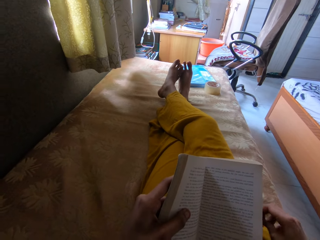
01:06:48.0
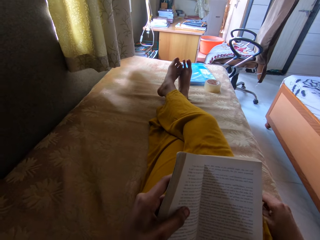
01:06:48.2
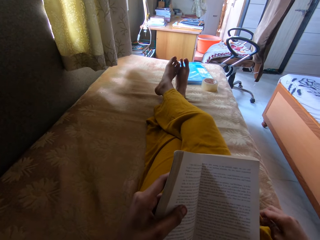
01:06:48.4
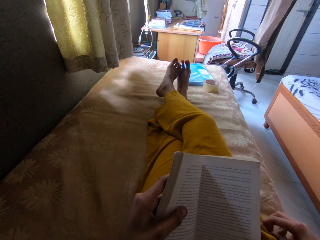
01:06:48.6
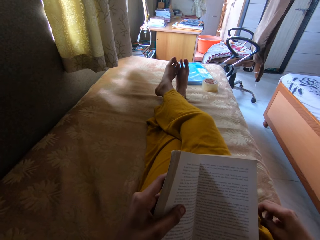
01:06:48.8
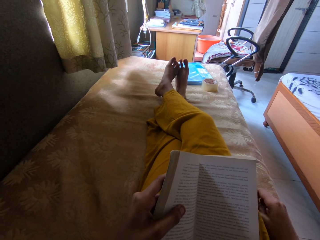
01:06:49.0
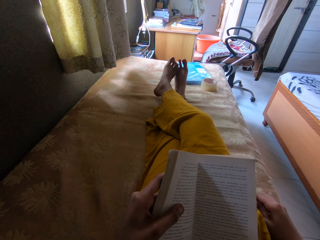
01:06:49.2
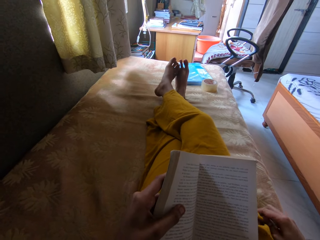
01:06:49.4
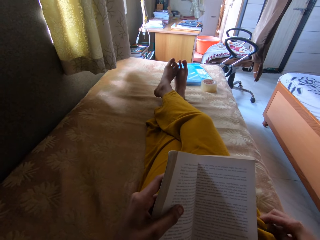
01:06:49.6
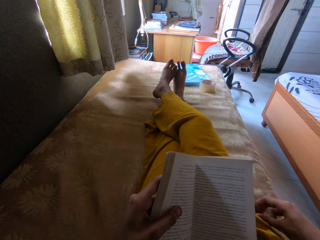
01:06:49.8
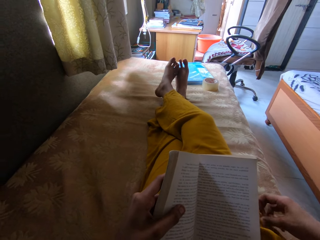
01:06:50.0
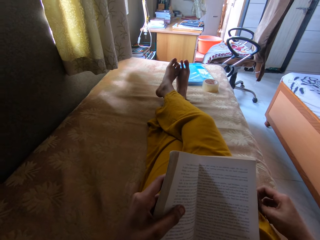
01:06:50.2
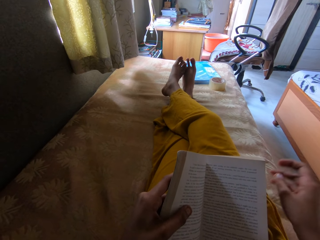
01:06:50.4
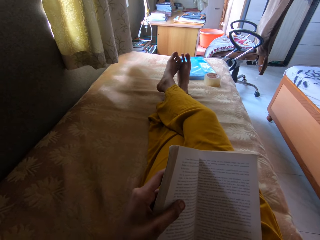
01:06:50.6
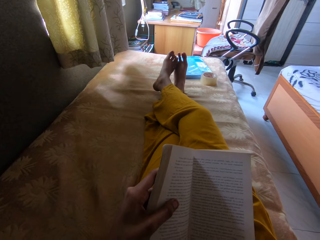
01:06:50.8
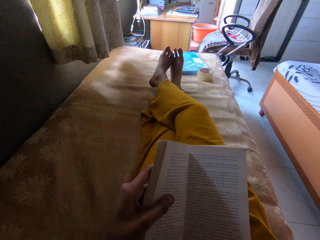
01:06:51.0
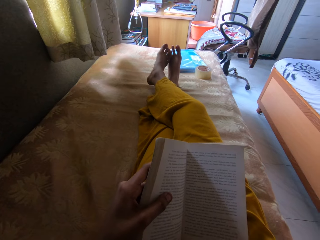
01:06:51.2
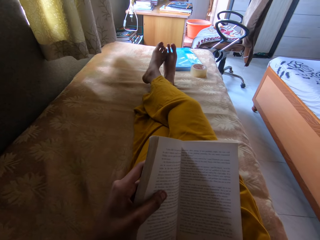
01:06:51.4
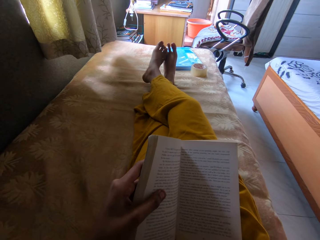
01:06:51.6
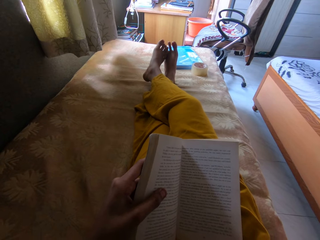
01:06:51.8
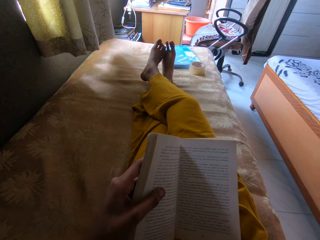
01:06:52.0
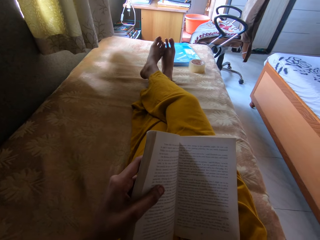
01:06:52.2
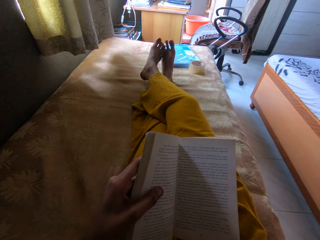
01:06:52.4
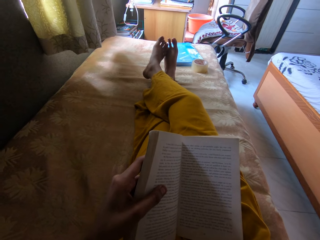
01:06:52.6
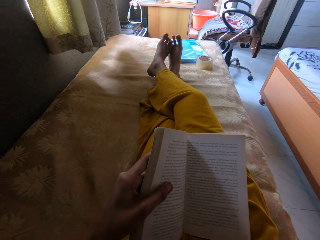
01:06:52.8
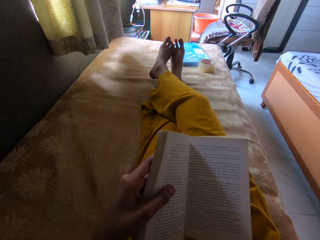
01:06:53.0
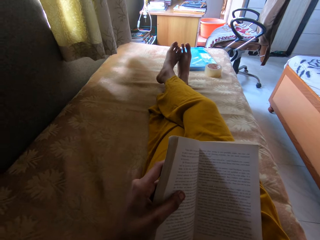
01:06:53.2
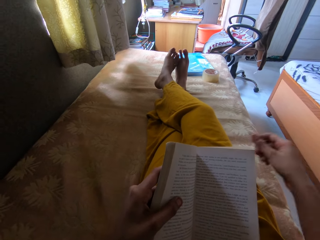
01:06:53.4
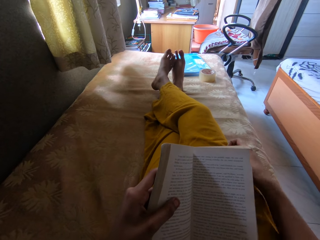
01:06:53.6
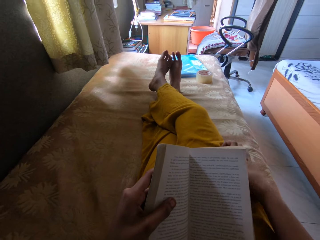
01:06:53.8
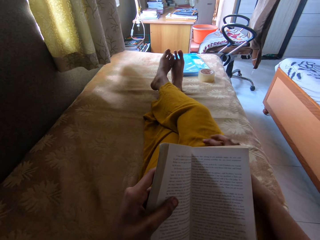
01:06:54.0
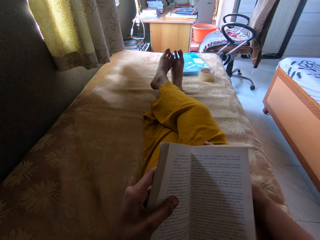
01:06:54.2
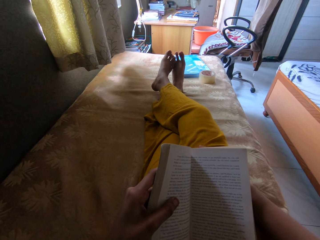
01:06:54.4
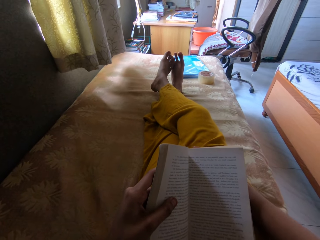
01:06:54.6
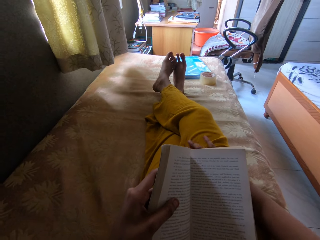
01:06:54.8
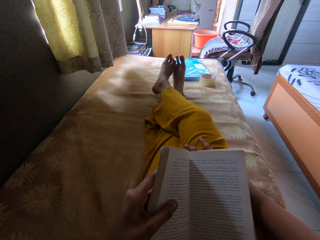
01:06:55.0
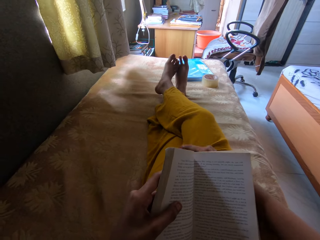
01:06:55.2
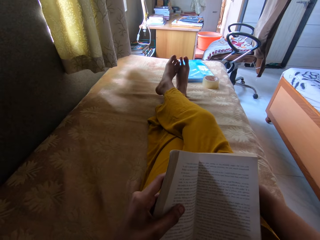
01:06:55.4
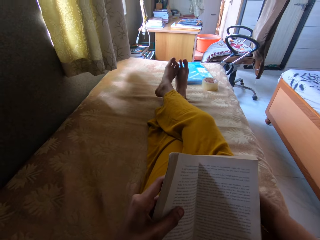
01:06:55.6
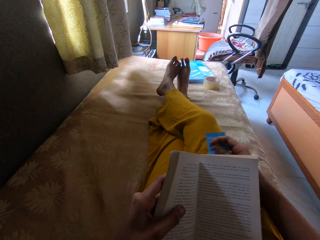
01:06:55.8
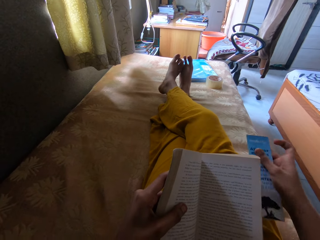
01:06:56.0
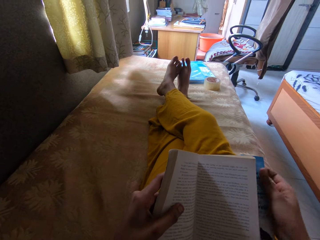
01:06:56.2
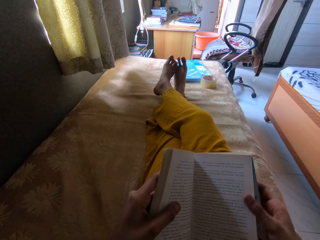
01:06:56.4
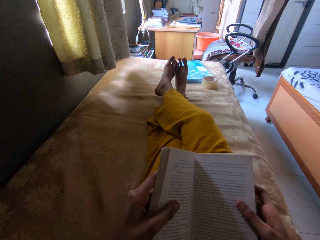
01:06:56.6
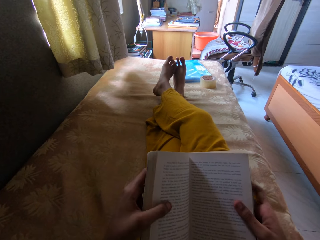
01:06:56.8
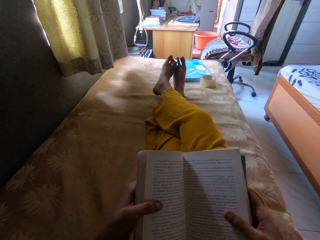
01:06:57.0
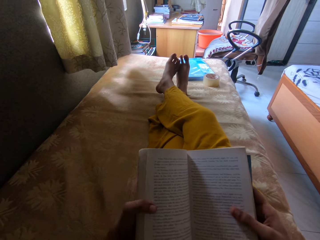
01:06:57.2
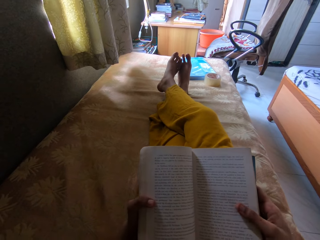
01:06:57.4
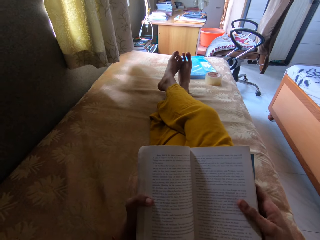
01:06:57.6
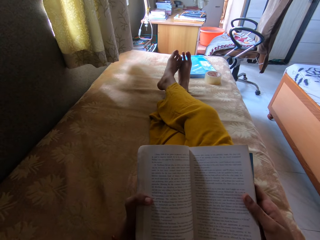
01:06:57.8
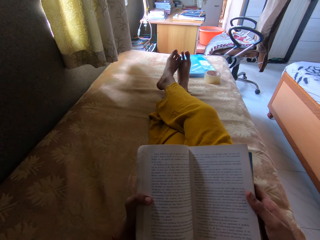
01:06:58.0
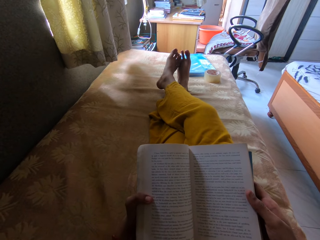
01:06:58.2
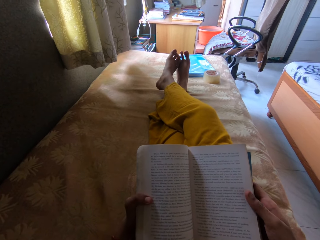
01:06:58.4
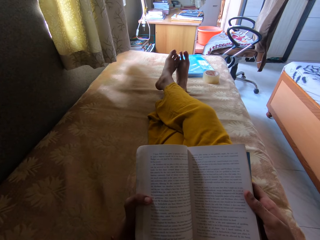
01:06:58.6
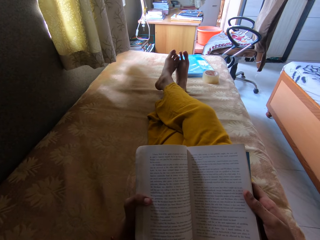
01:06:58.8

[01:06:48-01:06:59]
The camera wearer rubs the thighs. They adjust the camera. They stare at the book.

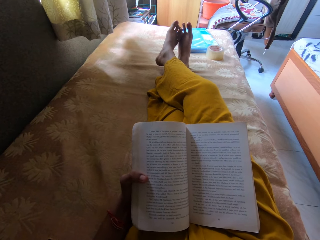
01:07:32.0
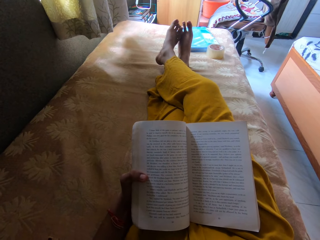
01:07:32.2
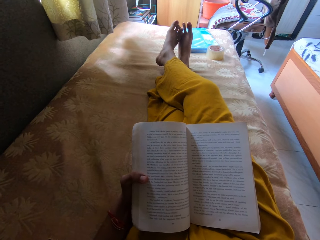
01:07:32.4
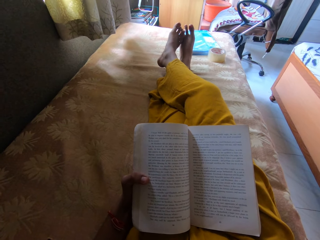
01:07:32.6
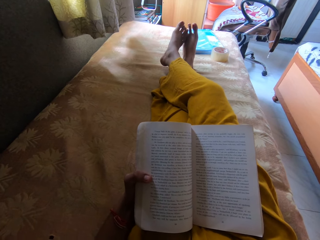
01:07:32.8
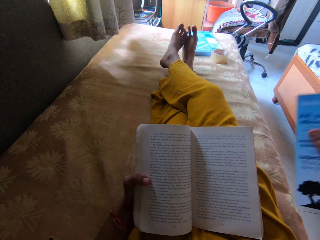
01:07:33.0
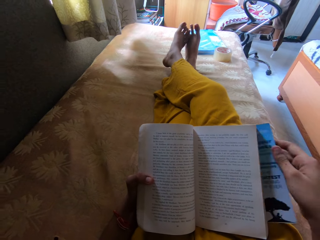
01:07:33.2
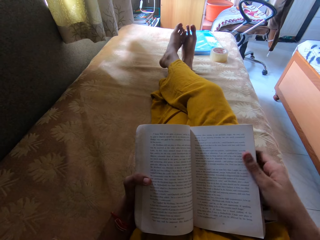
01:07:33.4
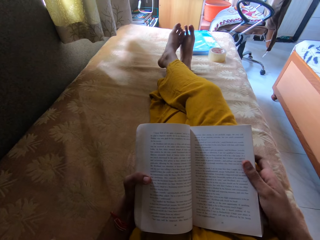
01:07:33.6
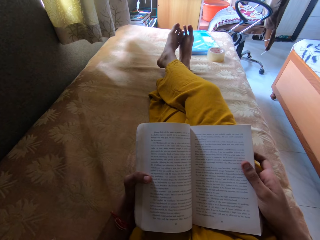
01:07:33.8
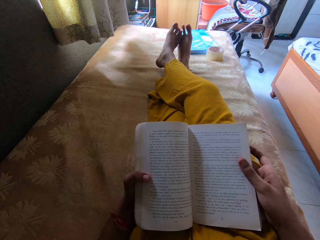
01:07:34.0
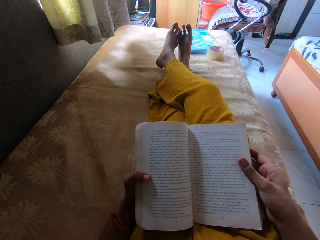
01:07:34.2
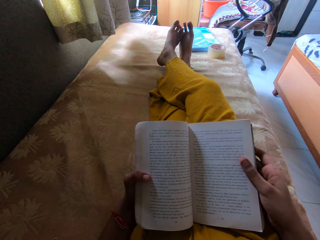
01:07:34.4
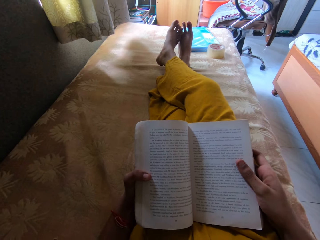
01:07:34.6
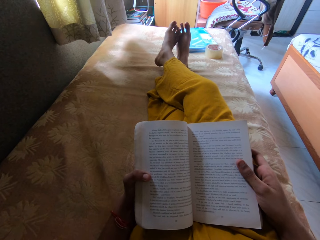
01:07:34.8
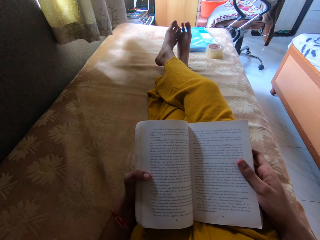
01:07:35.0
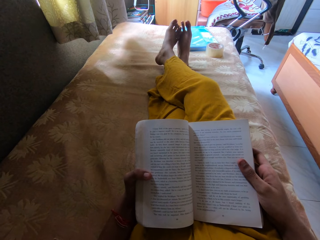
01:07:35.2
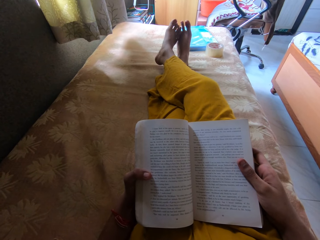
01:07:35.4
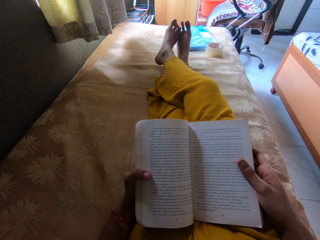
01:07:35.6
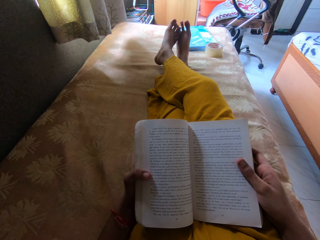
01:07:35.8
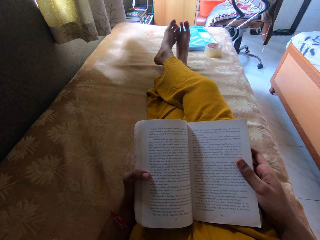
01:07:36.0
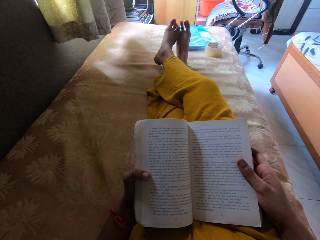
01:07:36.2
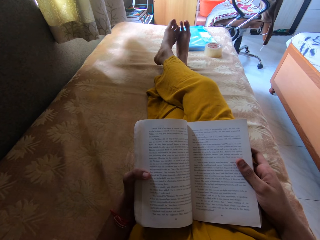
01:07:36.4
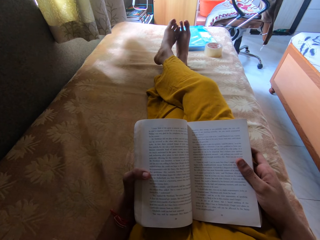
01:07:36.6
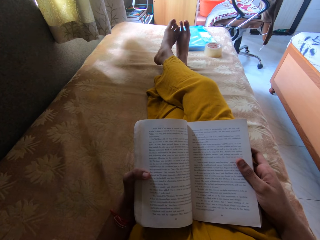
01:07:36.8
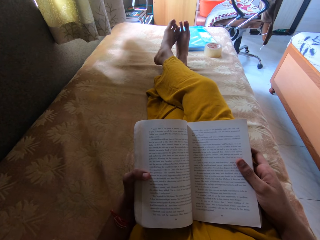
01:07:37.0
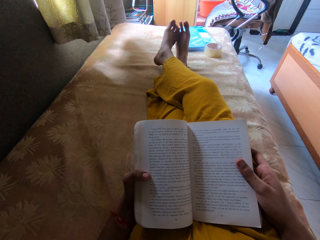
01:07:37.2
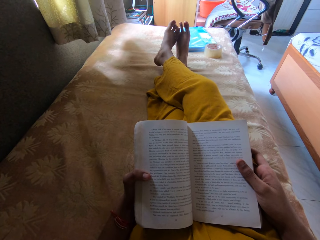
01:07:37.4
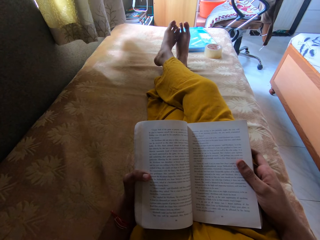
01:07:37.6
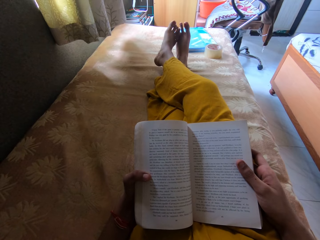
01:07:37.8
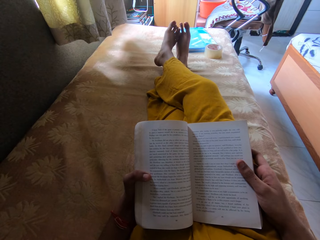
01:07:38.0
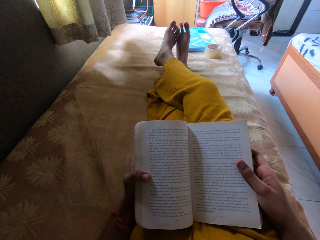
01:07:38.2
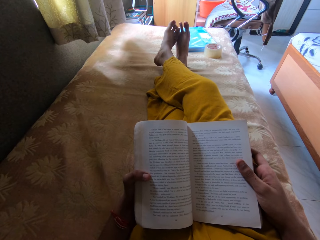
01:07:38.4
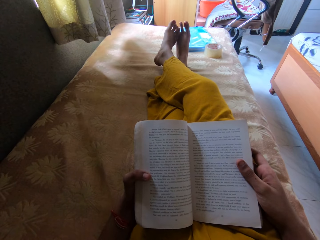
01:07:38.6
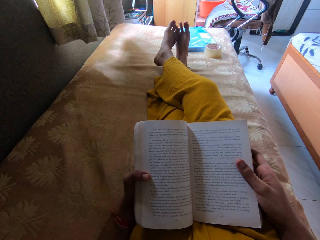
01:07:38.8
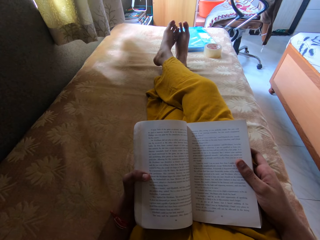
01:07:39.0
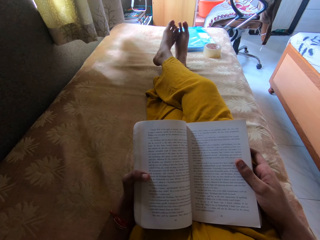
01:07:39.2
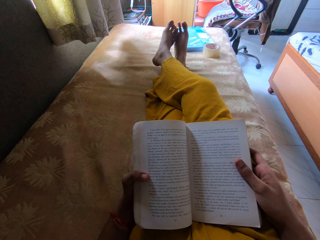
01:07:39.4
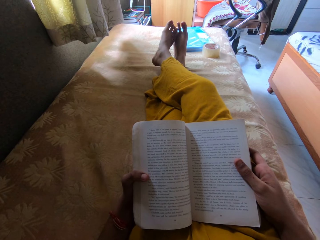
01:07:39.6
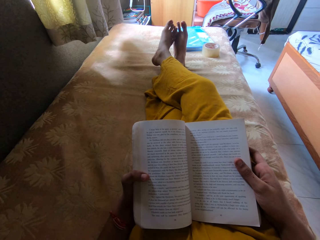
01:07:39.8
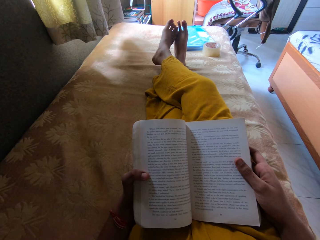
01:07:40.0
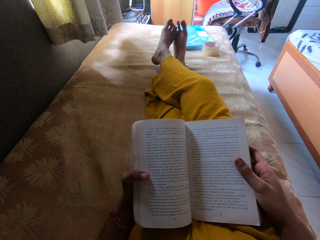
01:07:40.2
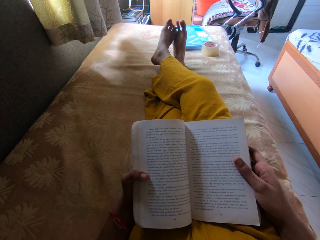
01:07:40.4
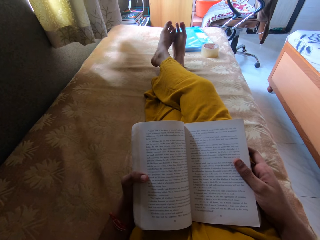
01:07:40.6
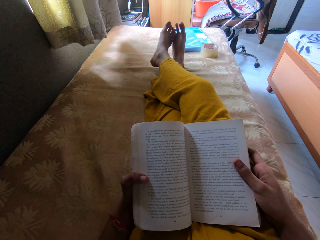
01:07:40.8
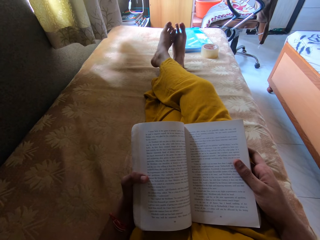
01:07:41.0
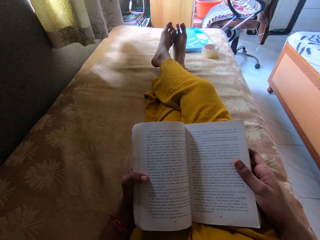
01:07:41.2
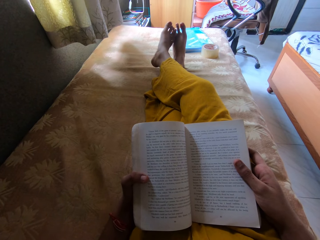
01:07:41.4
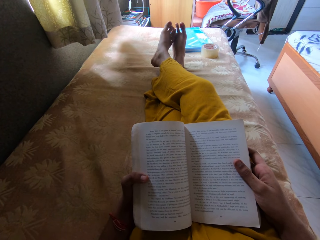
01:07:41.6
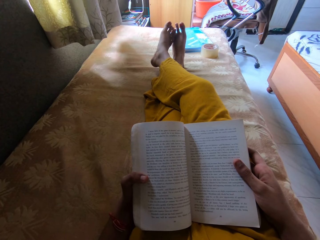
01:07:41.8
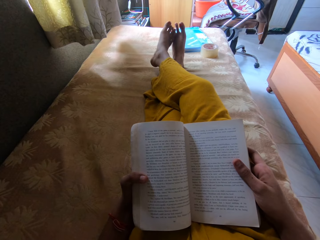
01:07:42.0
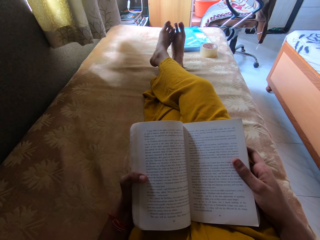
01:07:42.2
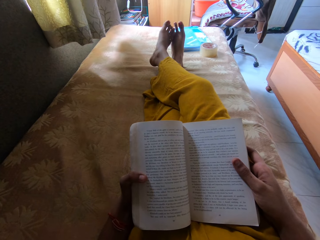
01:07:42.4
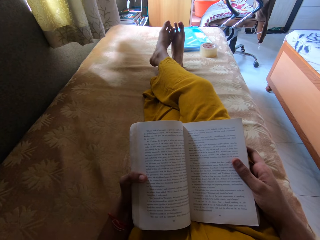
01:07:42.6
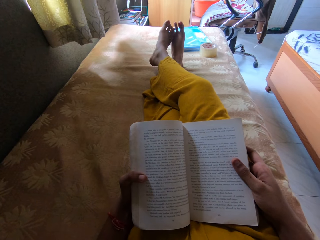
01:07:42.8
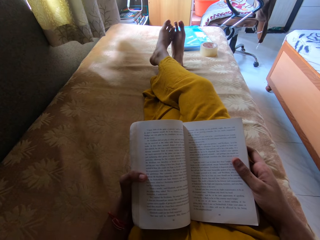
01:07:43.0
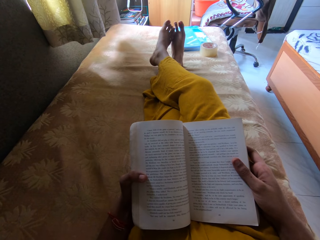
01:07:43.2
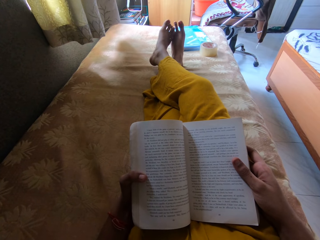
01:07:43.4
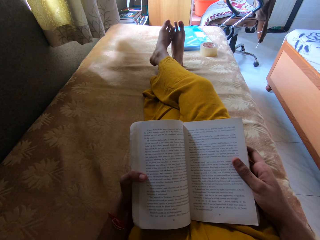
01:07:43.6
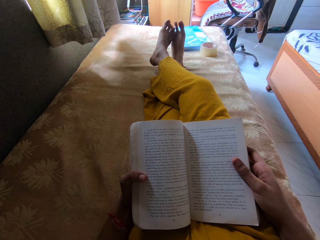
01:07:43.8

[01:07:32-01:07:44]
The camera wearer places the brochure under the book. They stare at the book.
